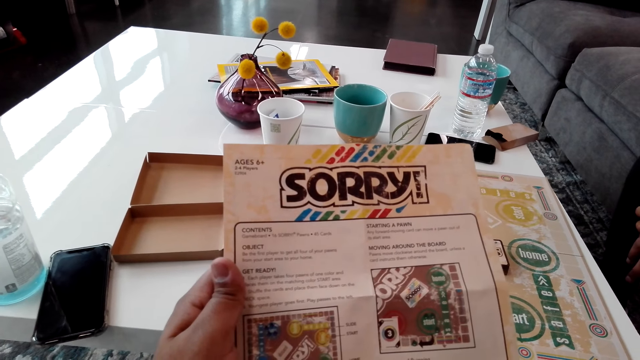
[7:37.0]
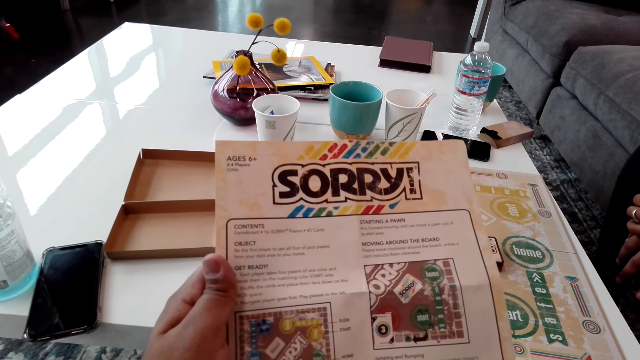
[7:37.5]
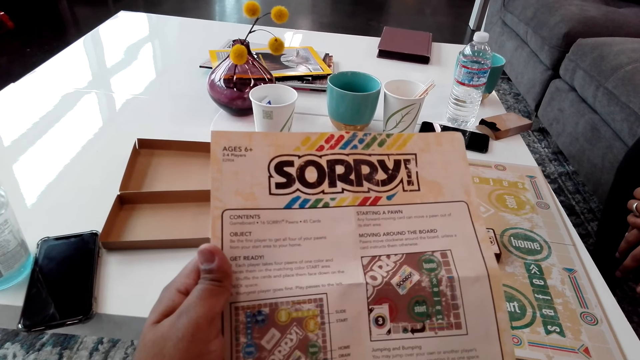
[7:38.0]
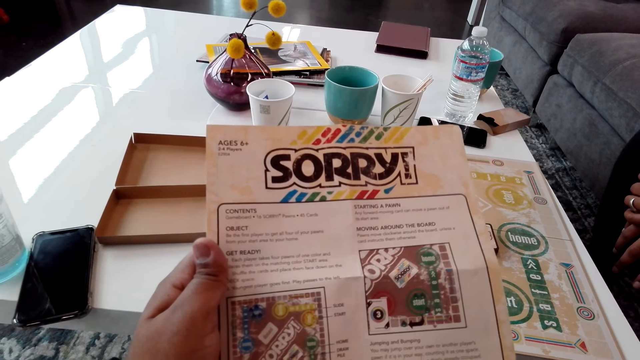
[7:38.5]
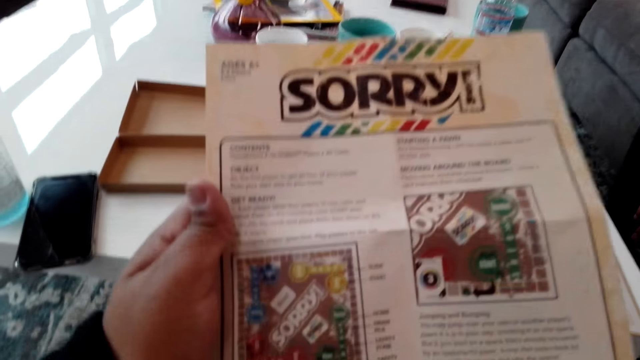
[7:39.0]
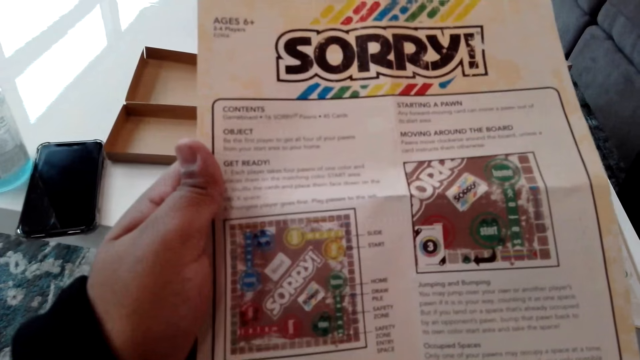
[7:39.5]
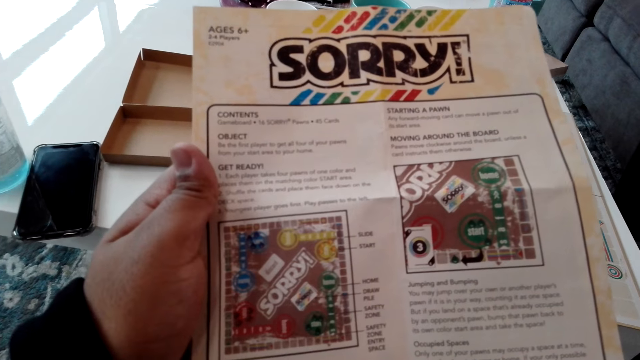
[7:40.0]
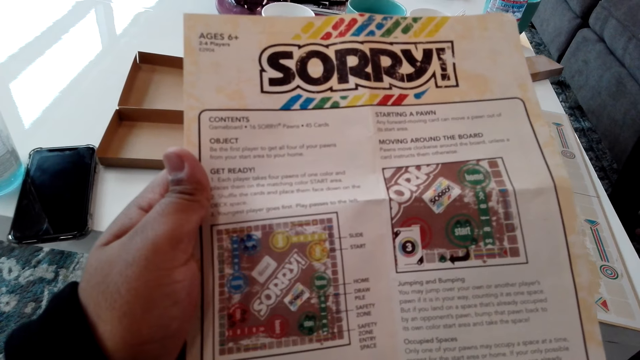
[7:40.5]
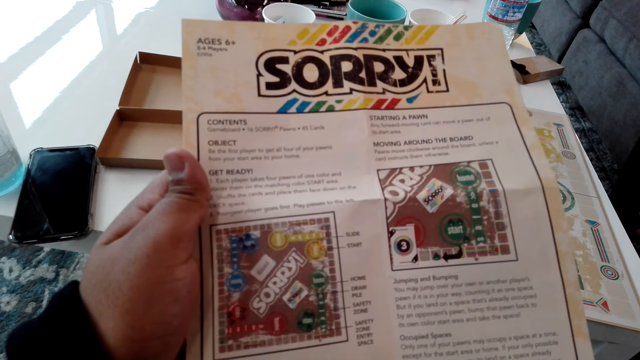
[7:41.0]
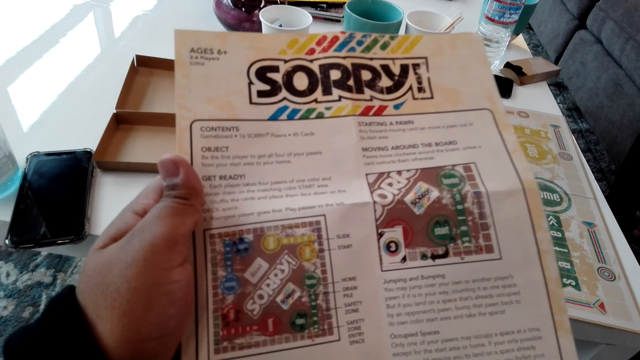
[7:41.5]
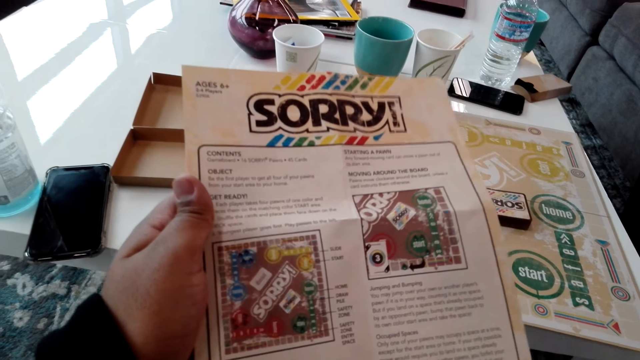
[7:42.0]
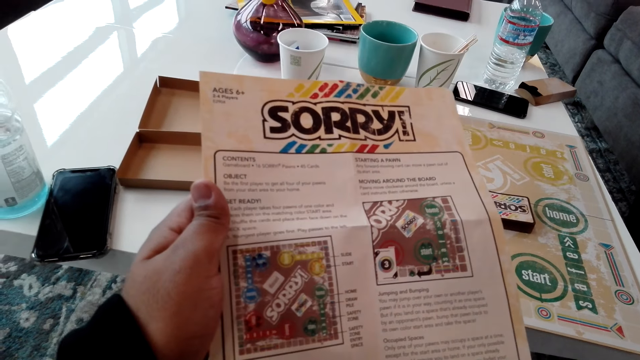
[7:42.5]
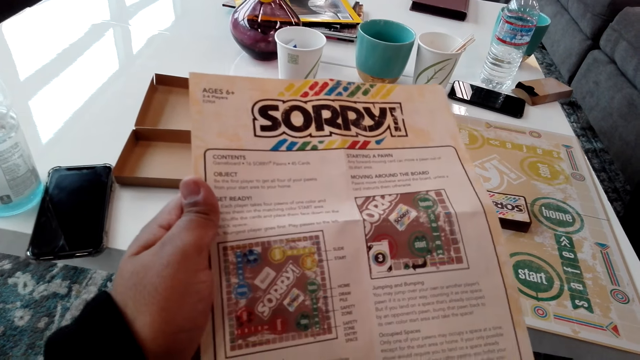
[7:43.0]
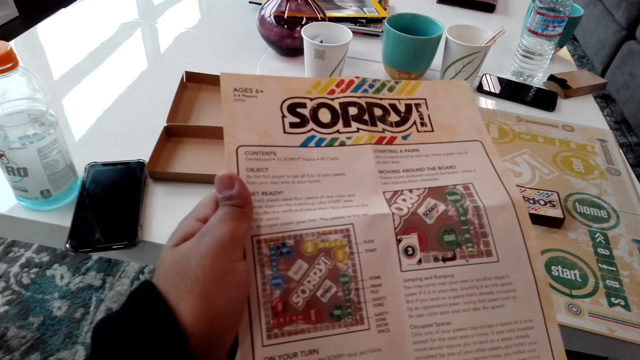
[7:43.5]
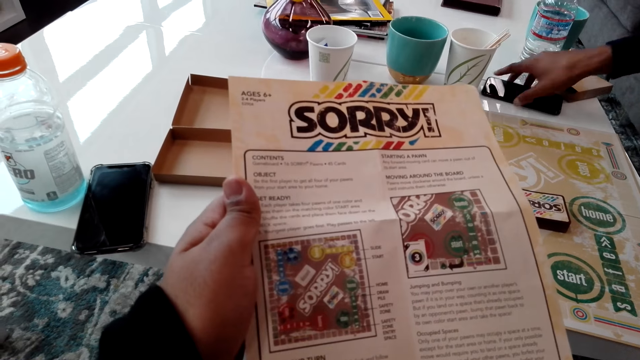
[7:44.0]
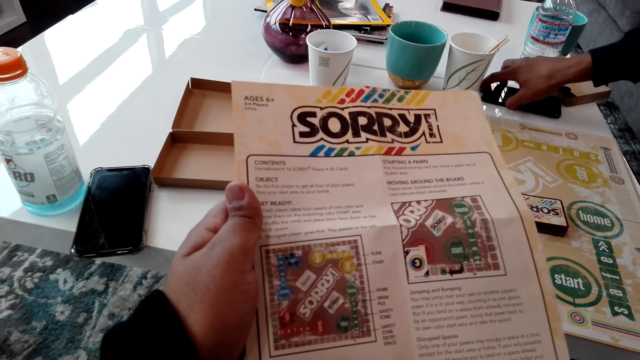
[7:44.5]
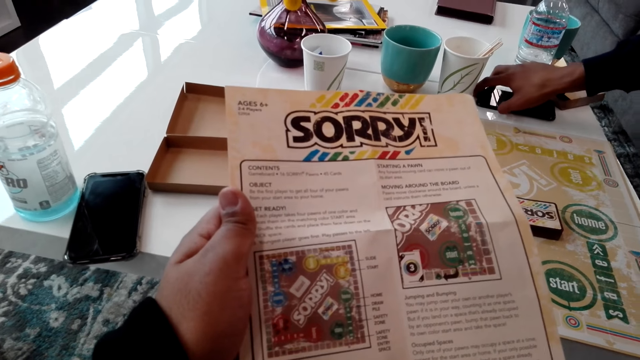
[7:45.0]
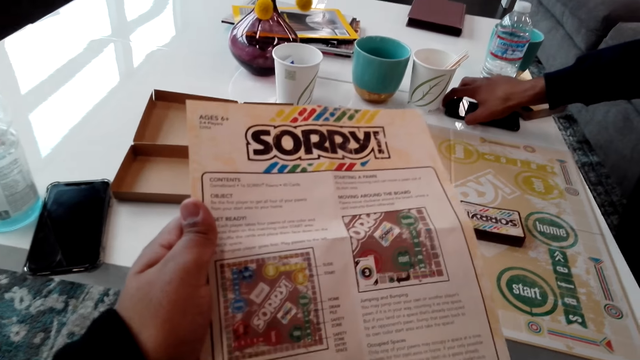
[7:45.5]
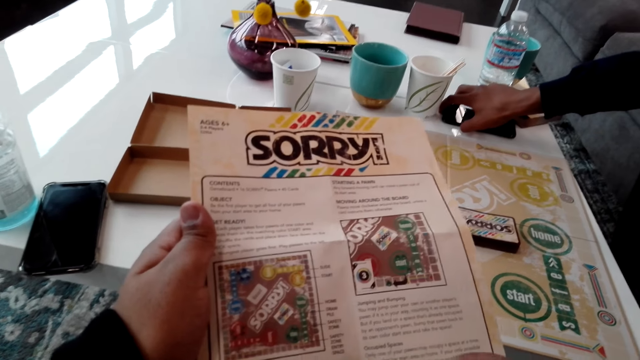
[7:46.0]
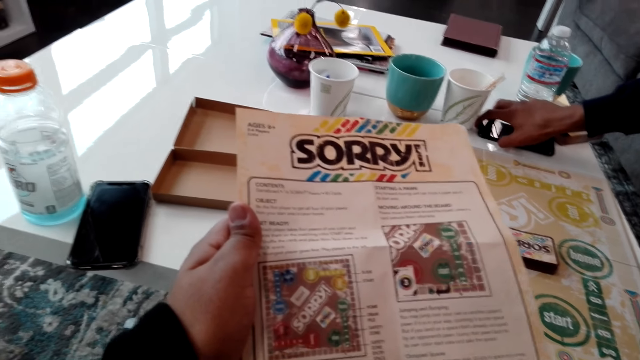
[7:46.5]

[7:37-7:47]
A man holds a phone. The man presses the phone.

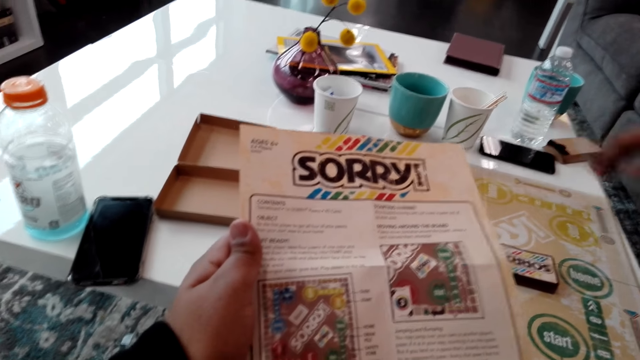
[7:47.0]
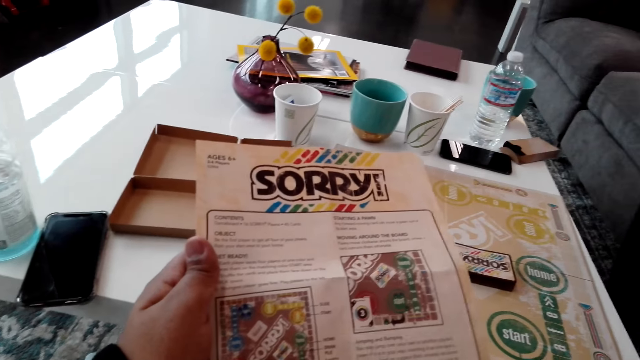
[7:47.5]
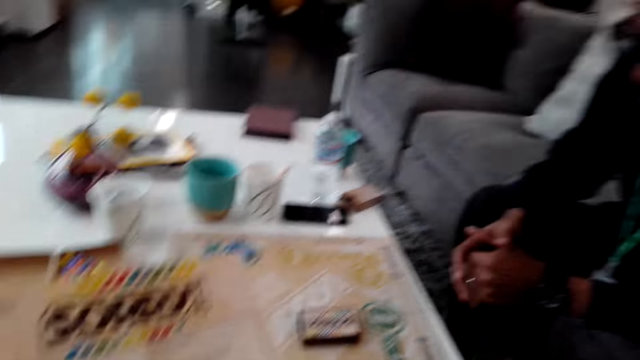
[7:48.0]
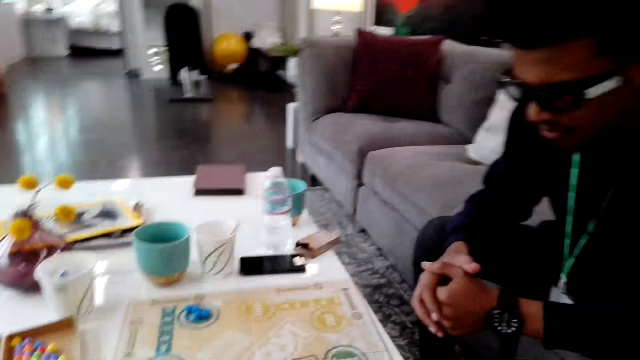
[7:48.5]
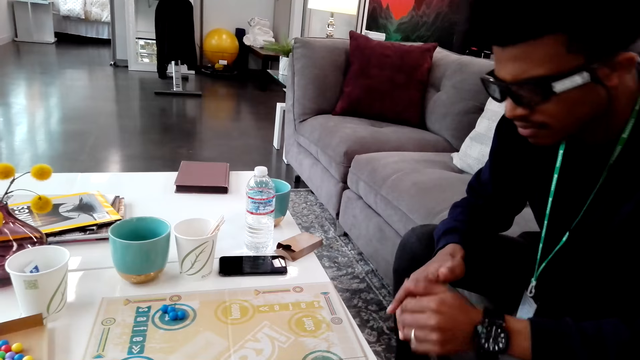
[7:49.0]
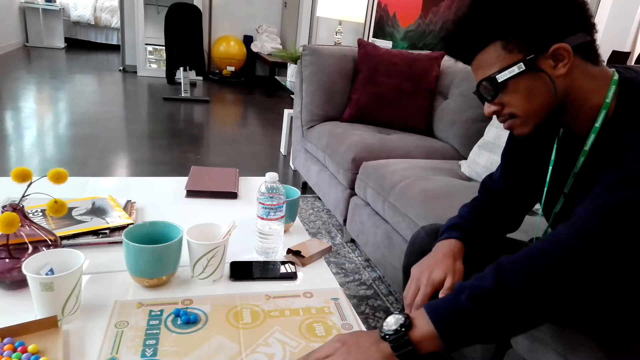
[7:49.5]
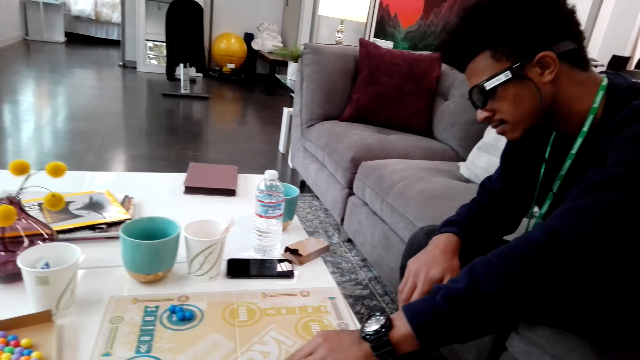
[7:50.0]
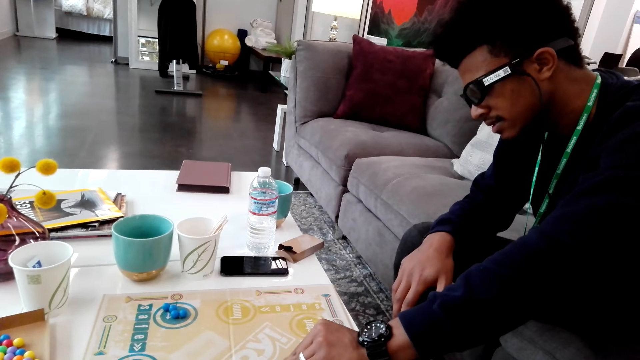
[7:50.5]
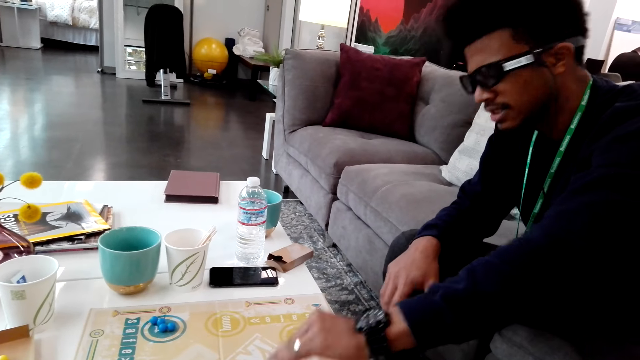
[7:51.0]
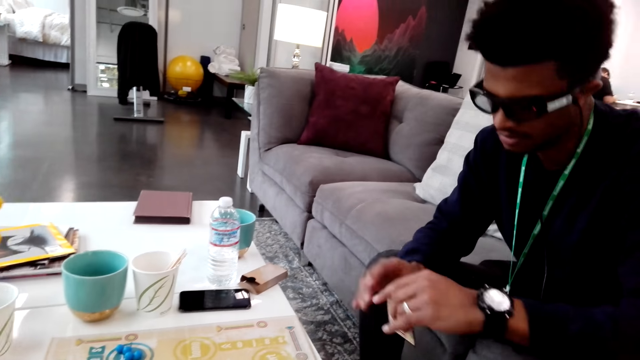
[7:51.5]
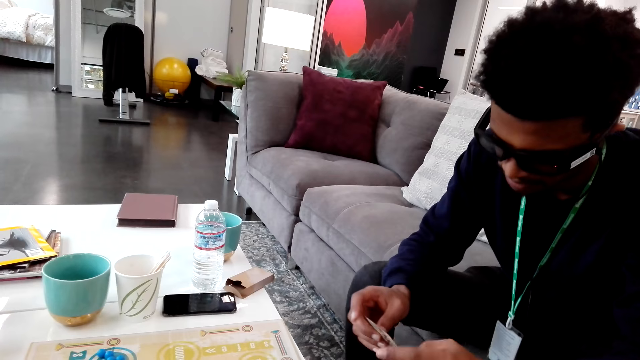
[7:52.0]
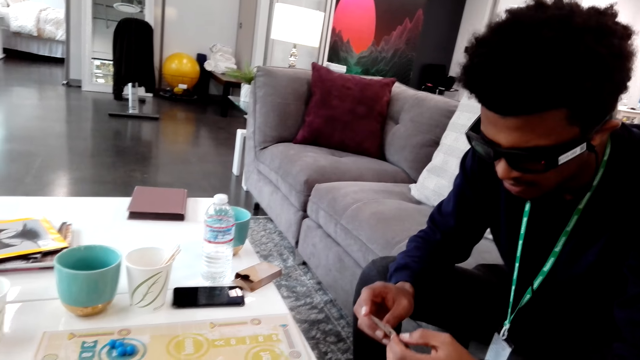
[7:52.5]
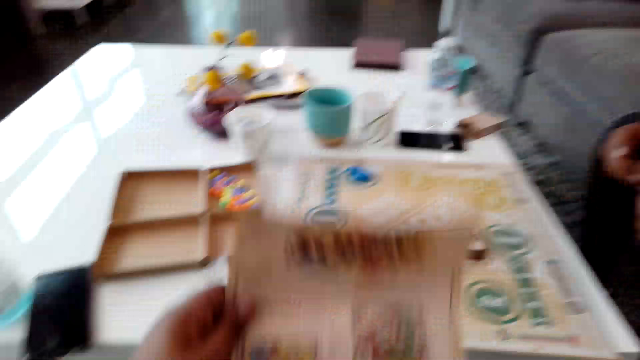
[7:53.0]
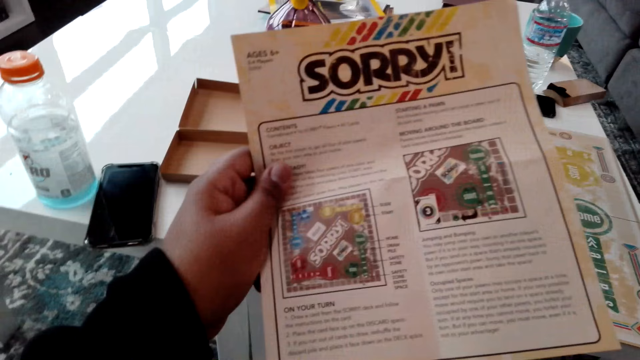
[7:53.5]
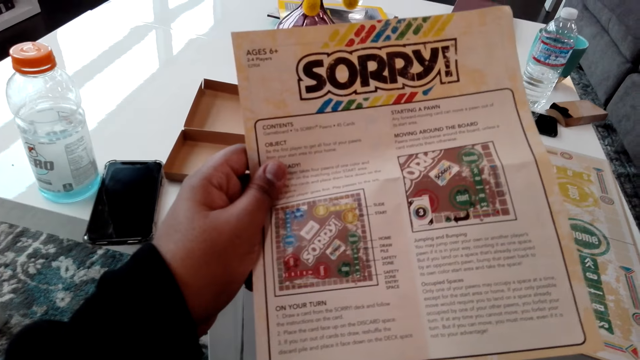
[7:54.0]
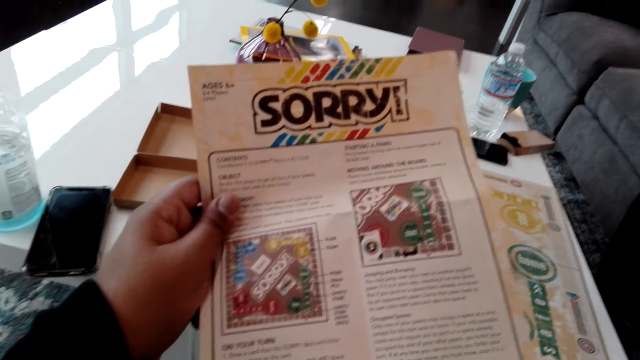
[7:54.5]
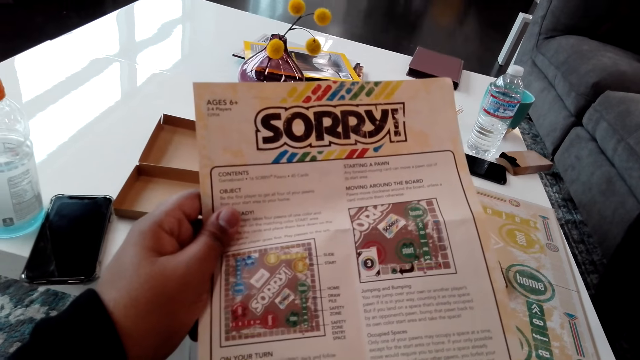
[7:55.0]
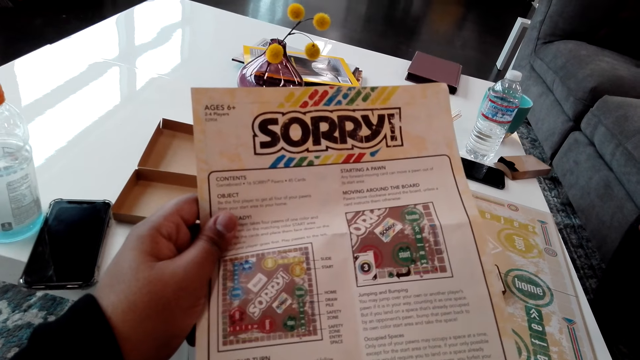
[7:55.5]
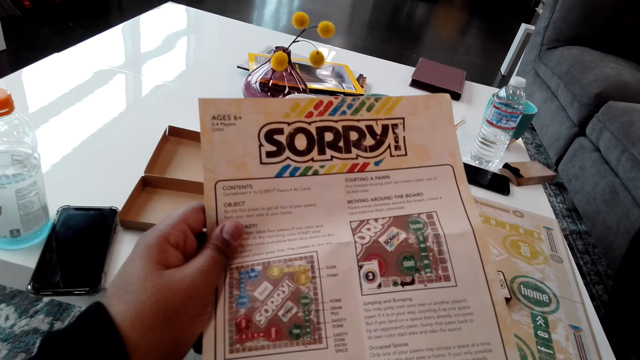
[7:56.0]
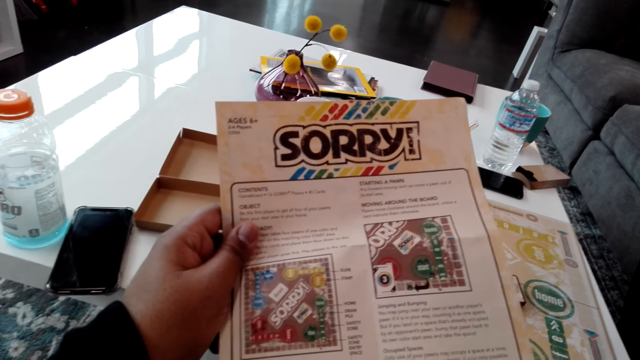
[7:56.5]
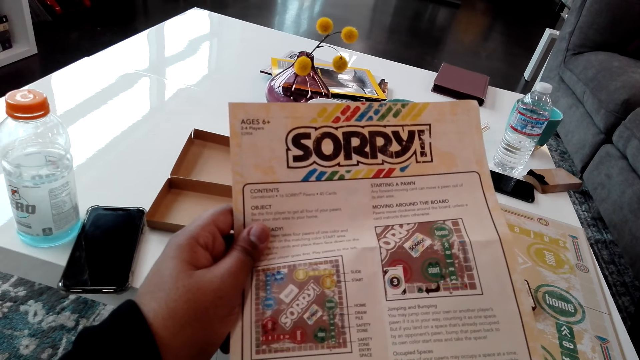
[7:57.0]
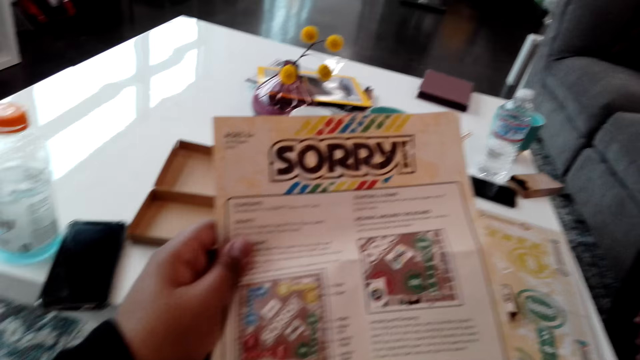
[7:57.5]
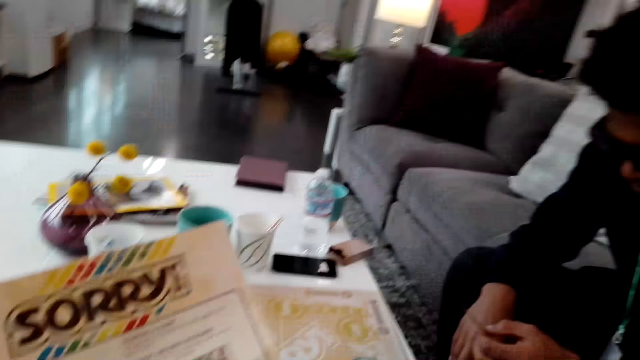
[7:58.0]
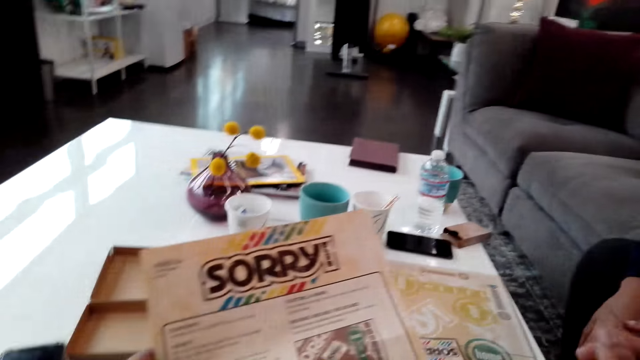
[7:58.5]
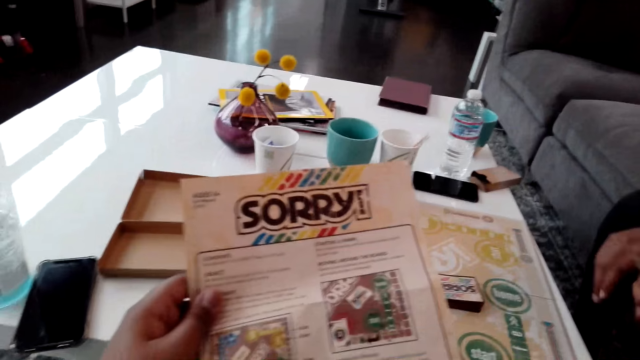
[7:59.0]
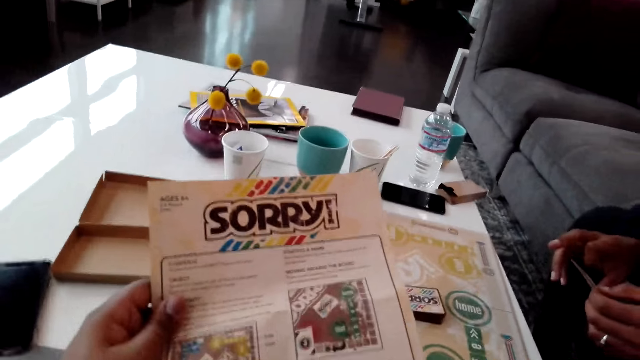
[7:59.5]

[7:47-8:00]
The camera wearer looks at paper. A man picks up one card. The man looks at the card. The camera wearer reads instructions on the paper.
